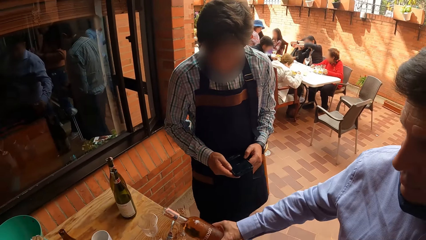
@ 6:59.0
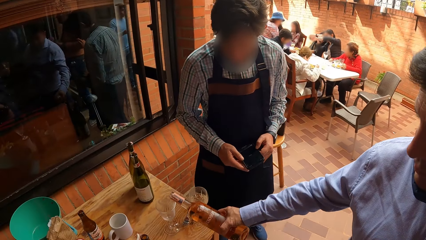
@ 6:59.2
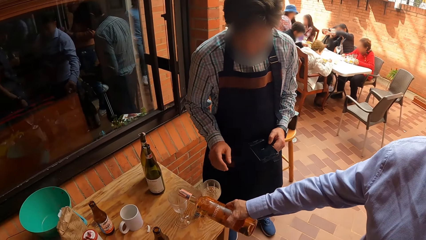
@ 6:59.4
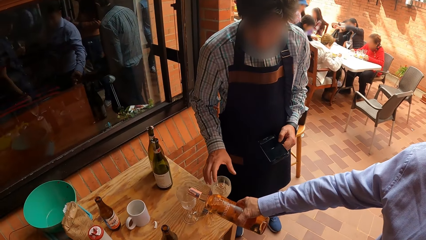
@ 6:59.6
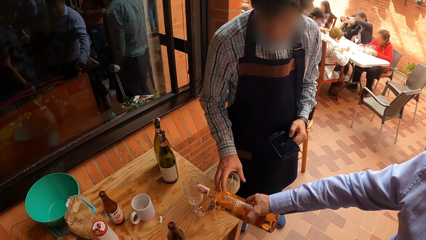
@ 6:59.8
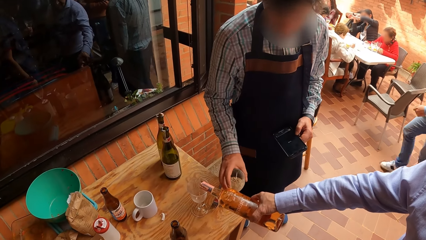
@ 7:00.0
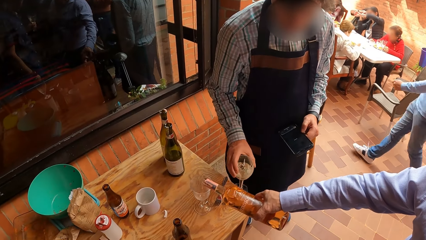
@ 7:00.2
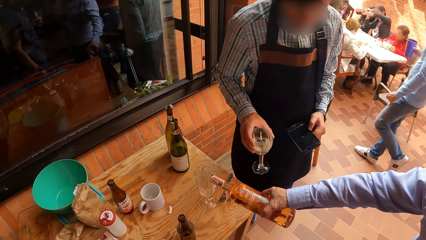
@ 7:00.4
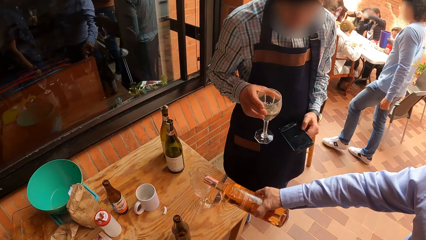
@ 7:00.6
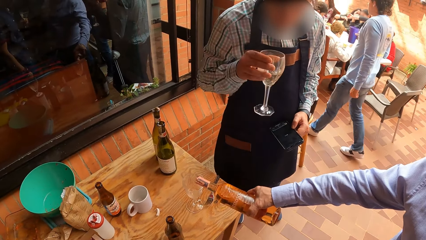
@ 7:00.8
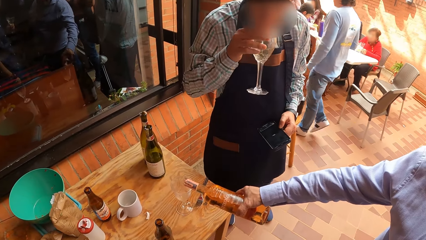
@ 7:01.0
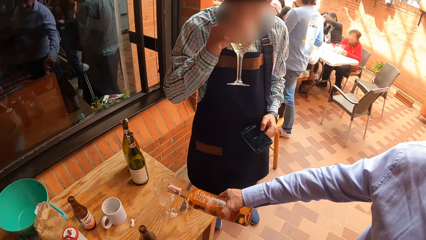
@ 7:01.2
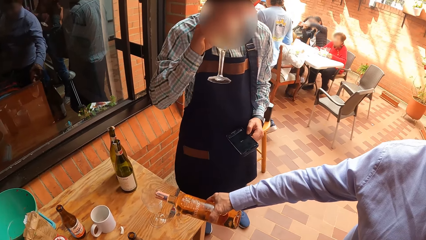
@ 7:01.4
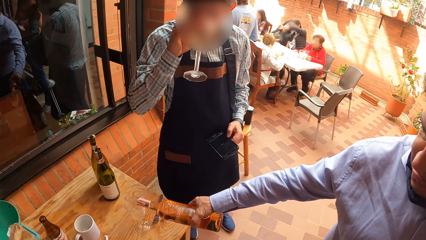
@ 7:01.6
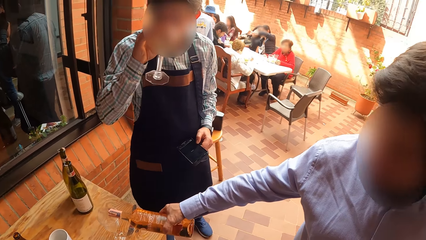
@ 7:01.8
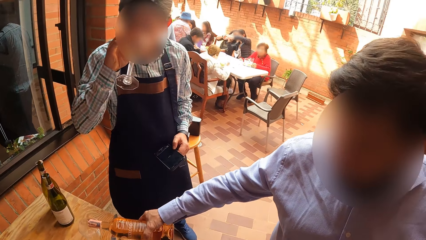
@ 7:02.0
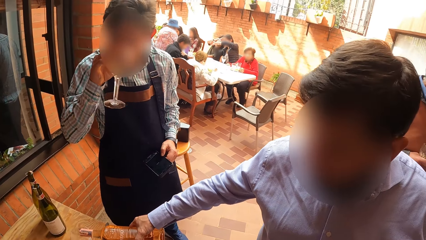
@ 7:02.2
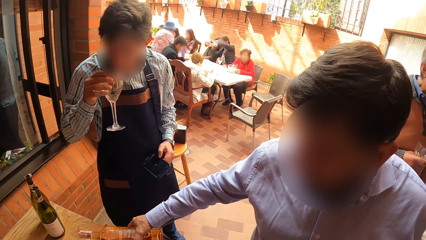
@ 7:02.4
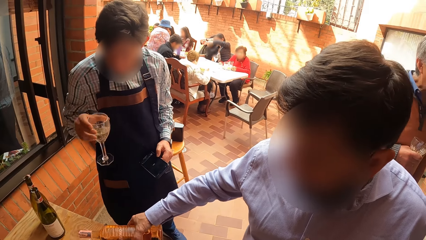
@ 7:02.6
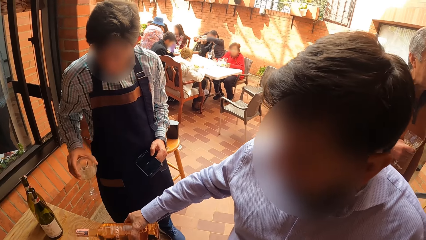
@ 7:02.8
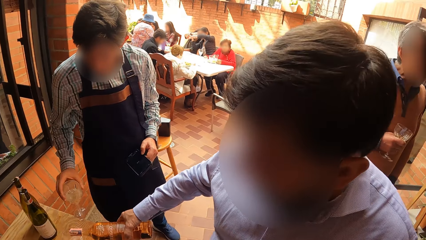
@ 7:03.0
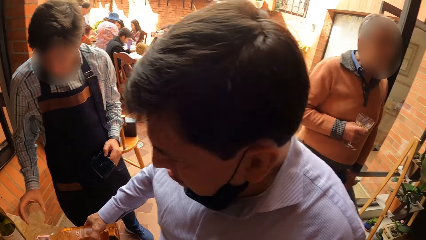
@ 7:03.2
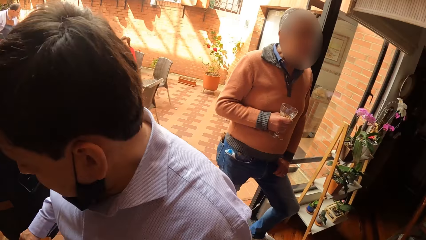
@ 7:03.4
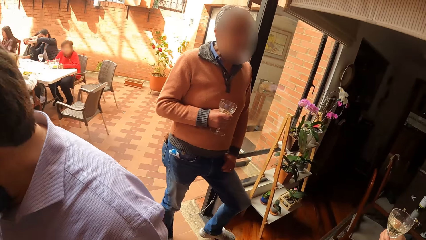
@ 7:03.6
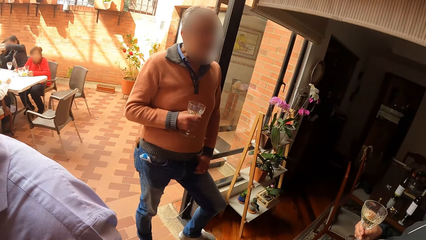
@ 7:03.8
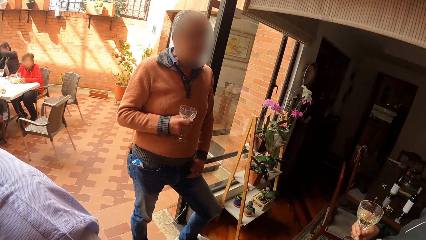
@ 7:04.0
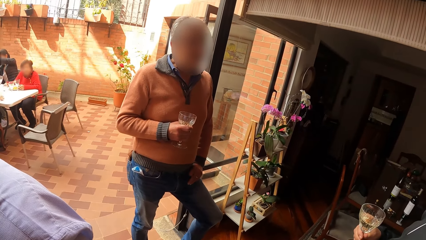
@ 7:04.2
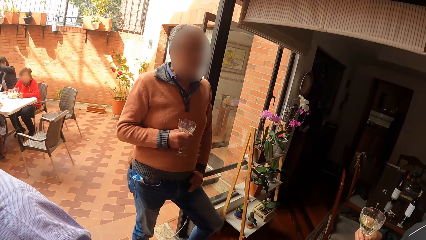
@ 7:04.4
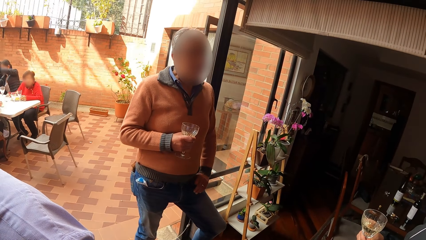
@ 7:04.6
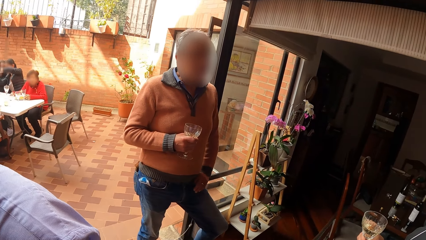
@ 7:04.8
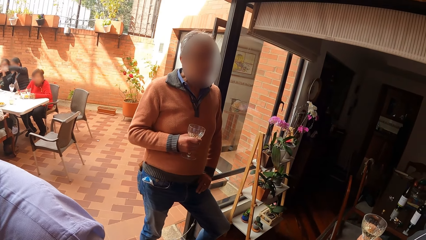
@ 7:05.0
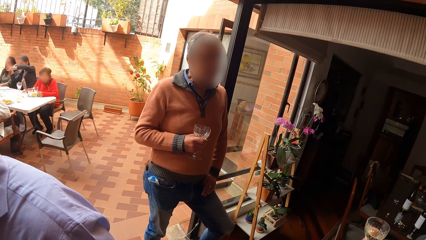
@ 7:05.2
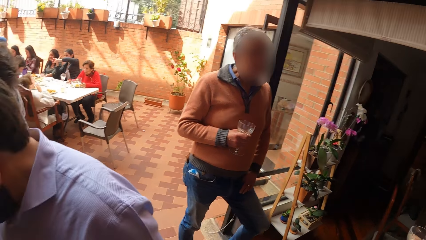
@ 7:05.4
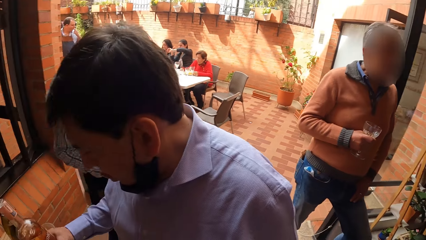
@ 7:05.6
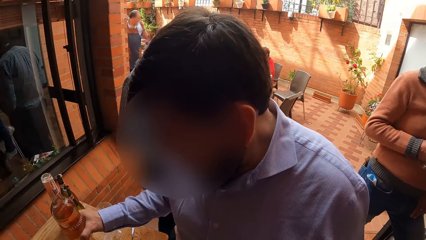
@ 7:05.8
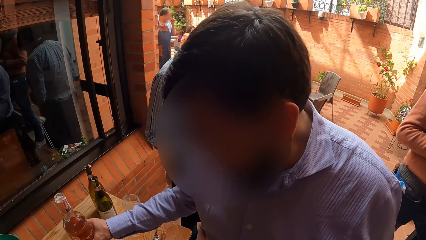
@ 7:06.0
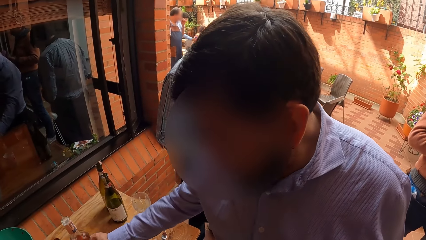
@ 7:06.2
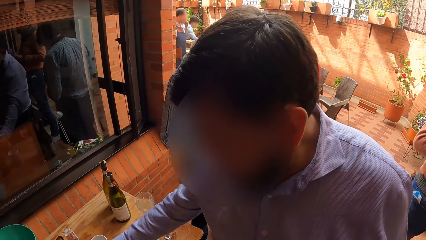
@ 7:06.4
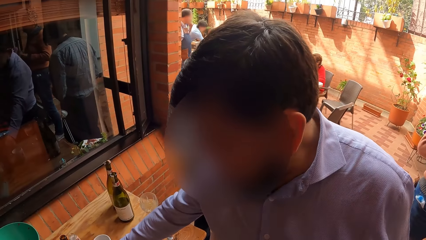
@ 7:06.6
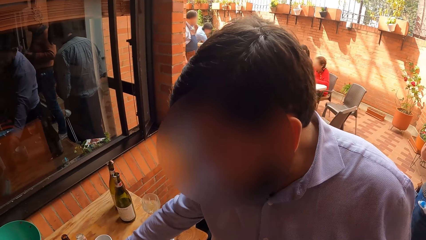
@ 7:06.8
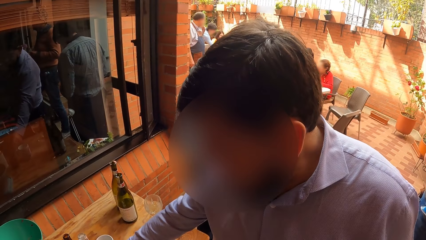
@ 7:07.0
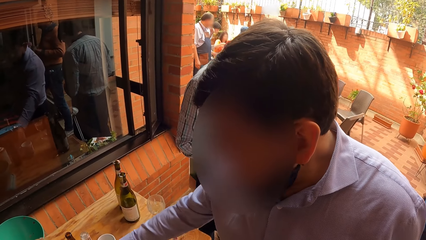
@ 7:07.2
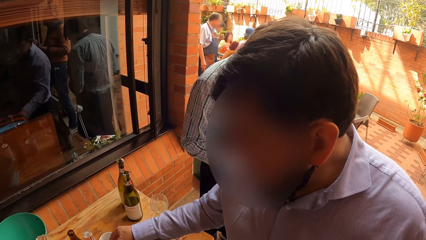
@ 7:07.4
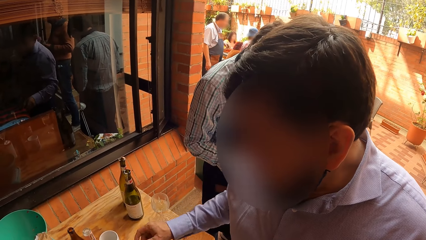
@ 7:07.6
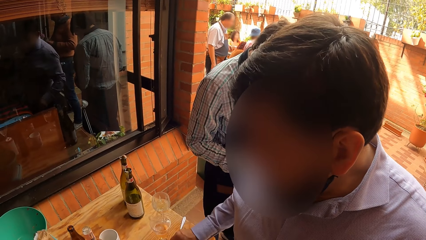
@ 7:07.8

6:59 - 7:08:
The man holds the cellphone with his left hand. Another man pours drink from the bottle in his right hand into a cup on a table. The first man picks up a cup on the table with his right hand. A third man walks past the camera wearer. The first man drinks from the cup in his right hand and drops the cup in his right hand on the table. The camera wearer converses with another man. The second man drops the bottle in his right hand on the table.

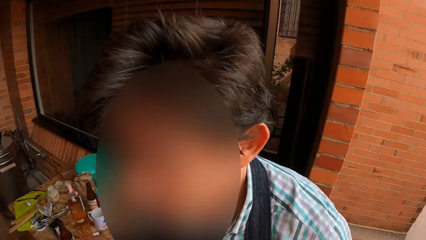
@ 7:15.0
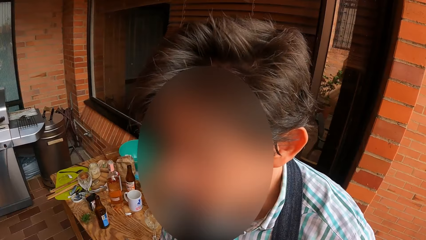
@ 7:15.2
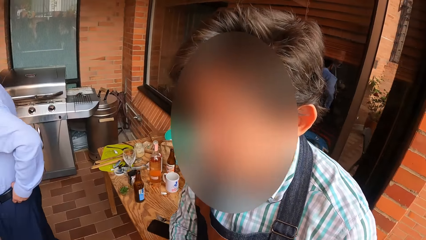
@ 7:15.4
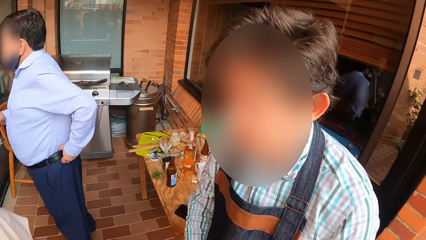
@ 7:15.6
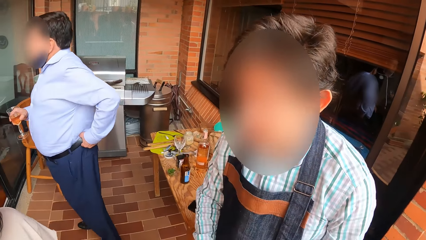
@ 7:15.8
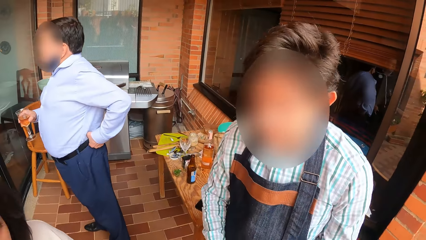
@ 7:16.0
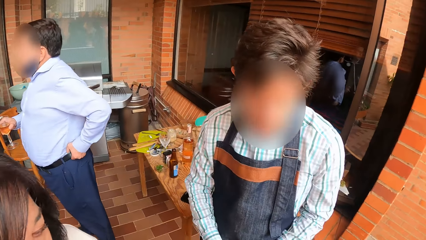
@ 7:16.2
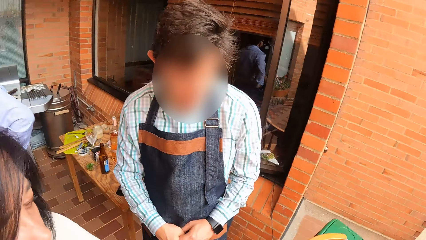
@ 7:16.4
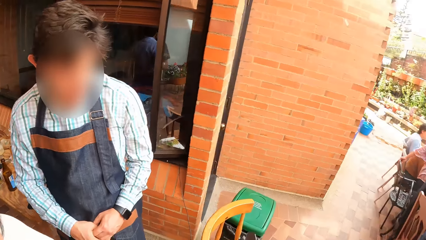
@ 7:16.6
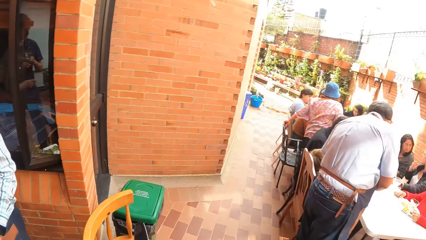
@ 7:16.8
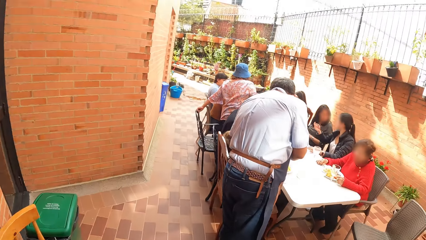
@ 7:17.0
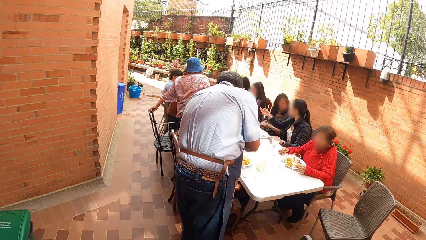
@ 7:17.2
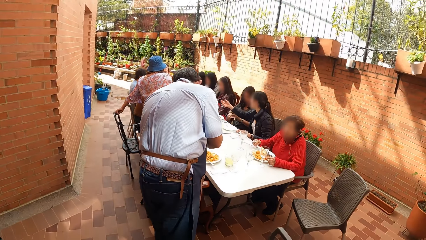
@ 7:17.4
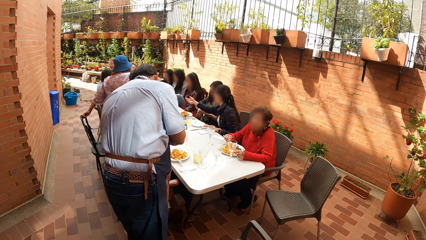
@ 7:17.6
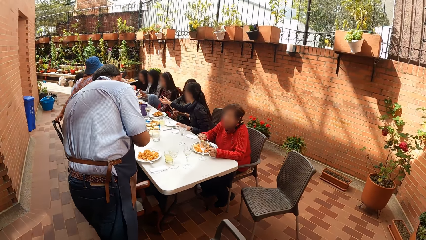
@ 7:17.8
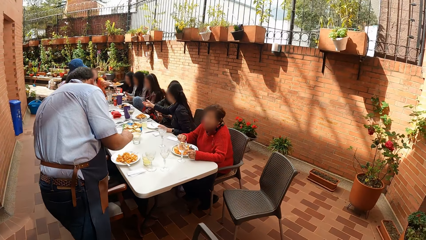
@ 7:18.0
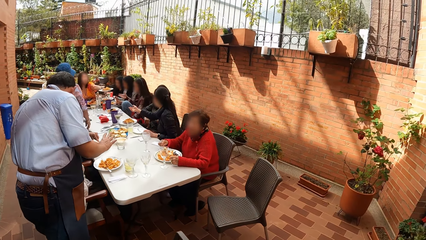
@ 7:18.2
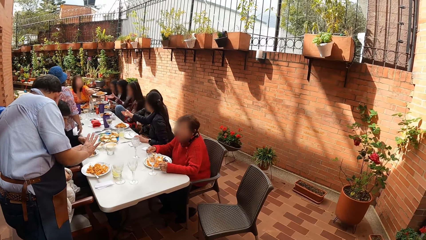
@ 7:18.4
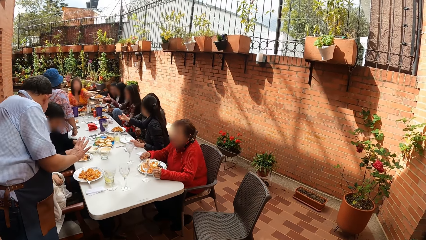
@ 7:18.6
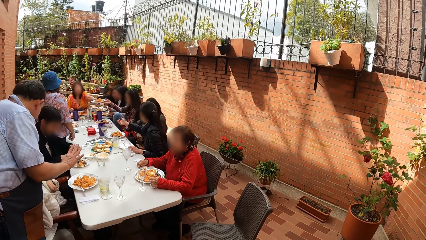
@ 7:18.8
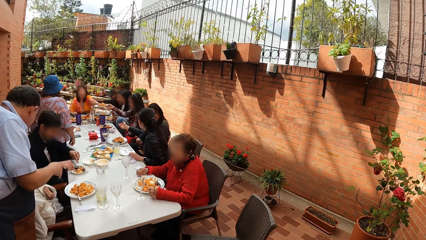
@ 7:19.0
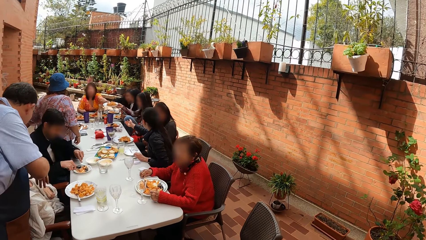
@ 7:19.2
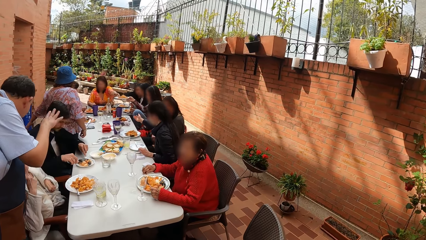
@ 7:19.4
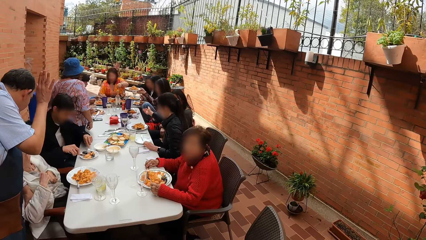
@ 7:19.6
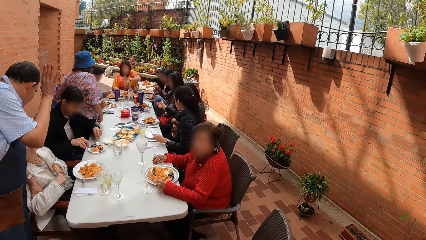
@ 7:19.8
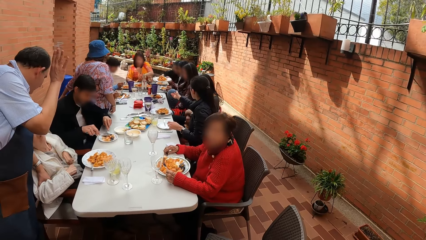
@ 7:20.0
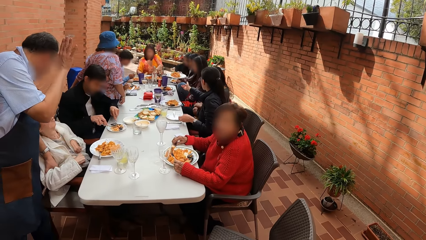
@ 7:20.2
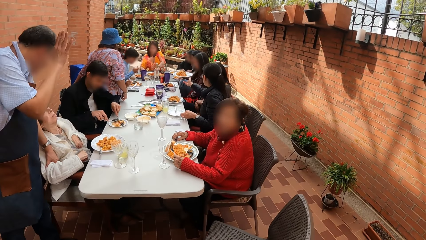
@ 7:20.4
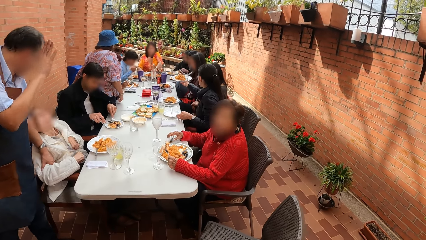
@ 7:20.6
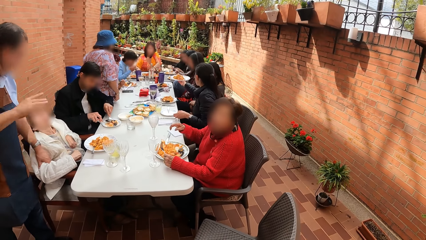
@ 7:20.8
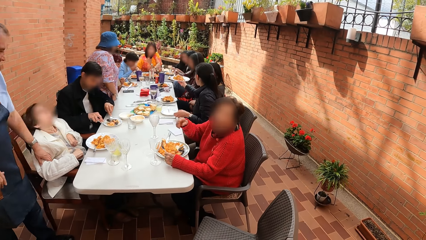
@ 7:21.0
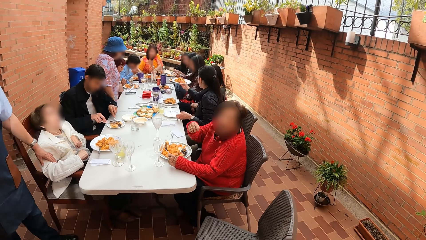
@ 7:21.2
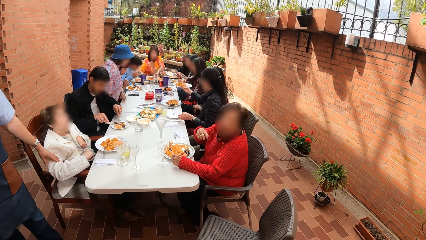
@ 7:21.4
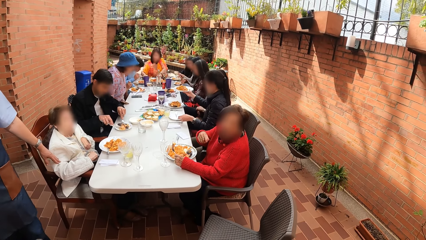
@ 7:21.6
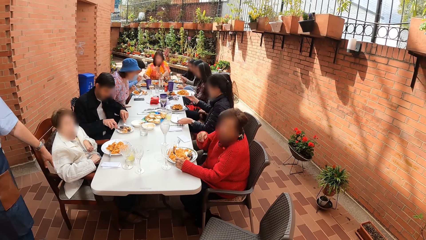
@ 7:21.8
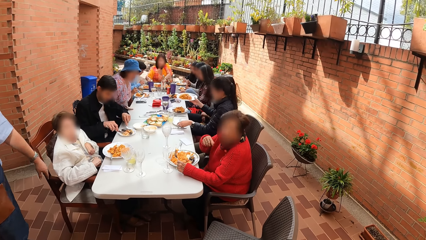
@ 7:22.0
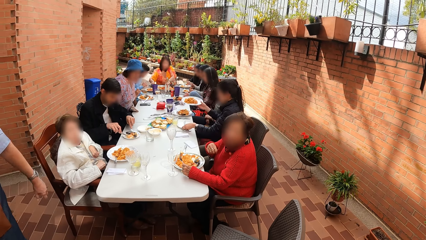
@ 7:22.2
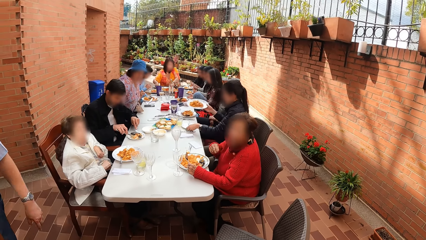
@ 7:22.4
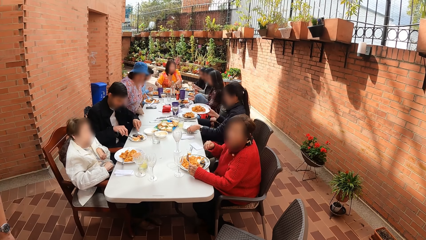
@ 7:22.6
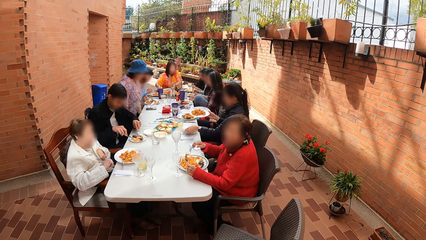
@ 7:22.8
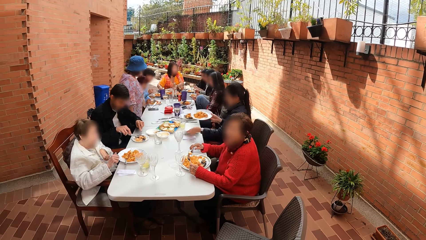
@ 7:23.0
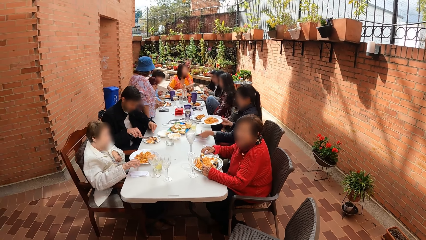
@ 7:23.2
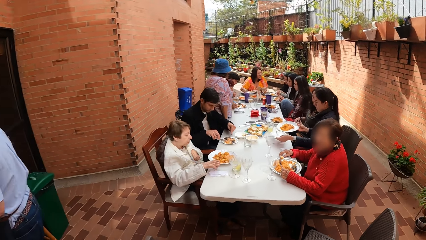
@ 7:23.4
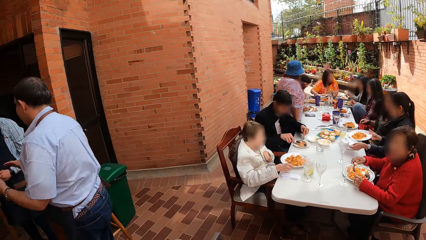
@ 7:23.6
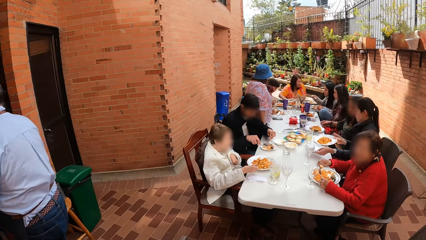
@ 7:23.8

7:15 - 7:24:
A man interacts with a woman. The camera wearer walks around the compound. Another woman passes a plate of food to a third woman with her left hand. Another man cuts food in a plate on the table with a fork and a knife in his hands. The first man holds the arm of the first woman with his left hand. The camera wearer converses with another woman. The third woman passes a plate of food to a further woman with her right hand. A third man eats food from a plate on the table with a fork in his right hand.
